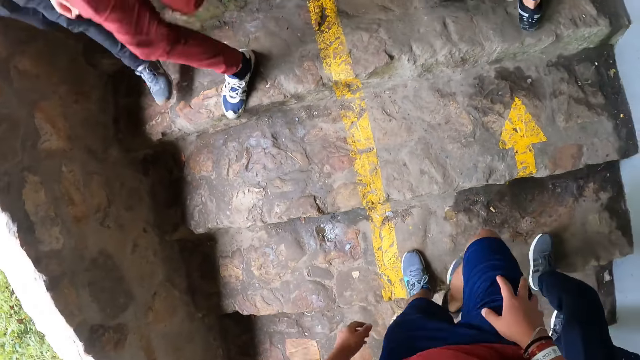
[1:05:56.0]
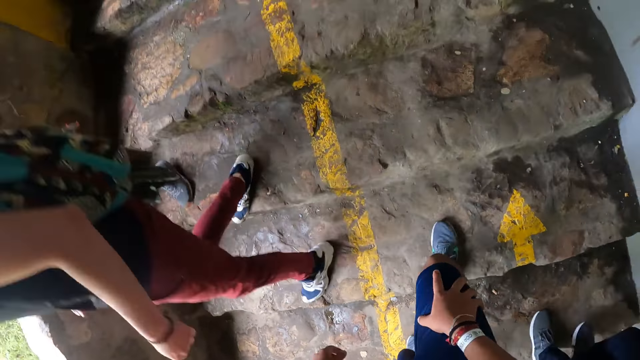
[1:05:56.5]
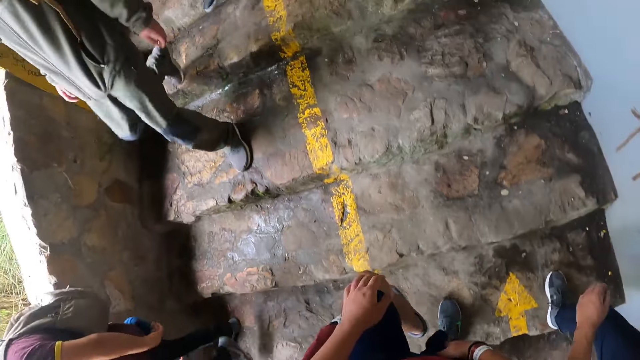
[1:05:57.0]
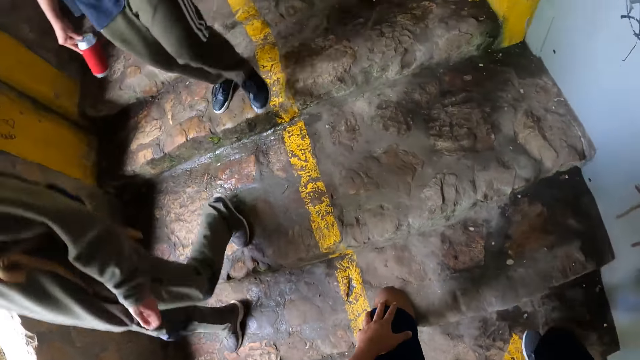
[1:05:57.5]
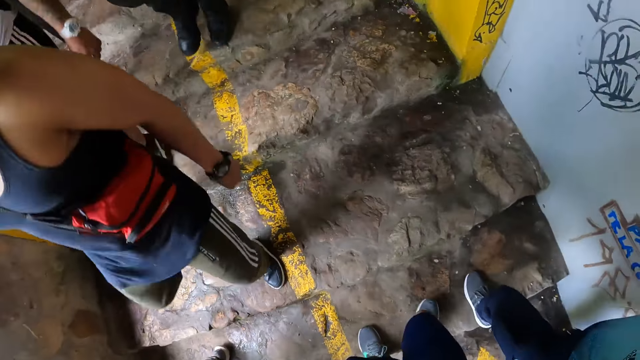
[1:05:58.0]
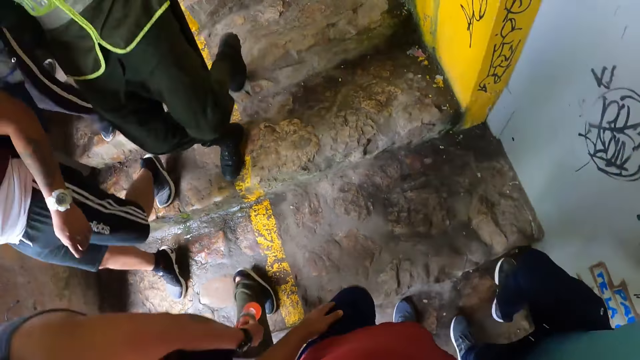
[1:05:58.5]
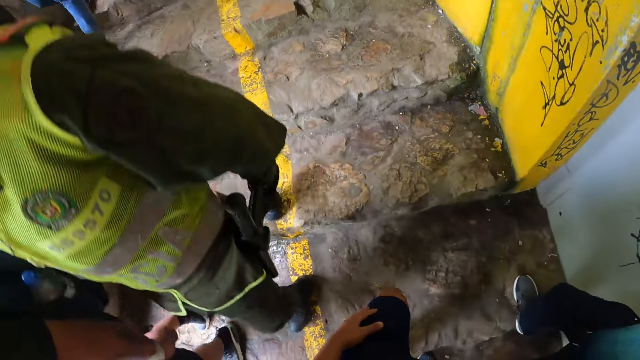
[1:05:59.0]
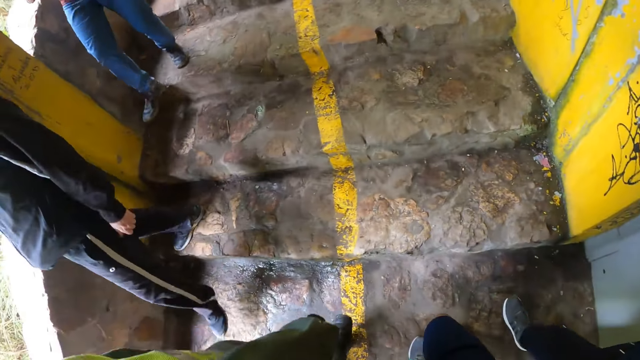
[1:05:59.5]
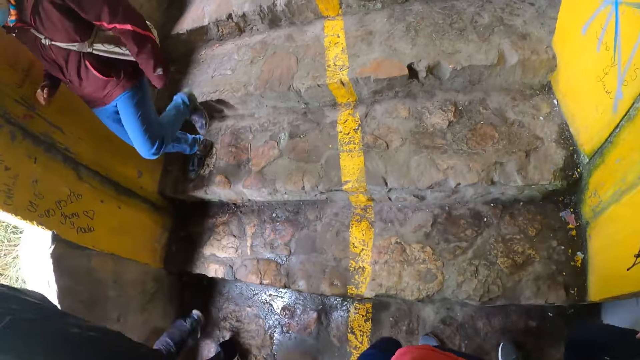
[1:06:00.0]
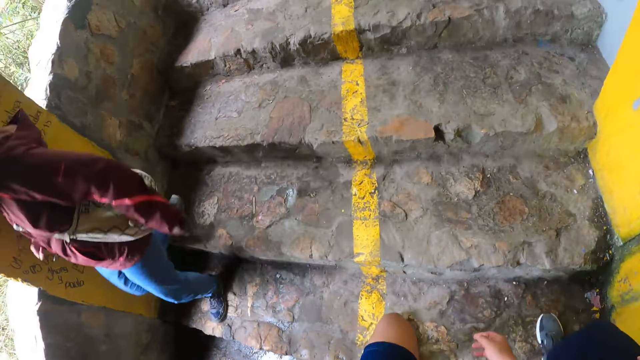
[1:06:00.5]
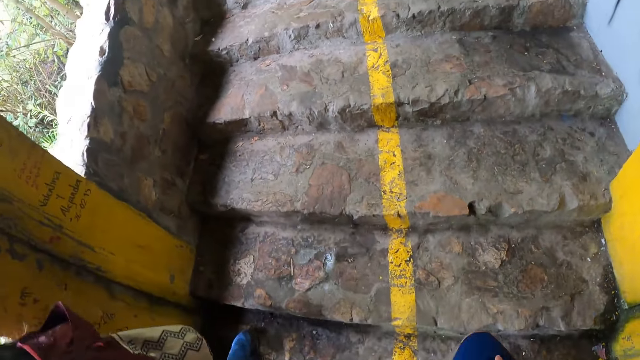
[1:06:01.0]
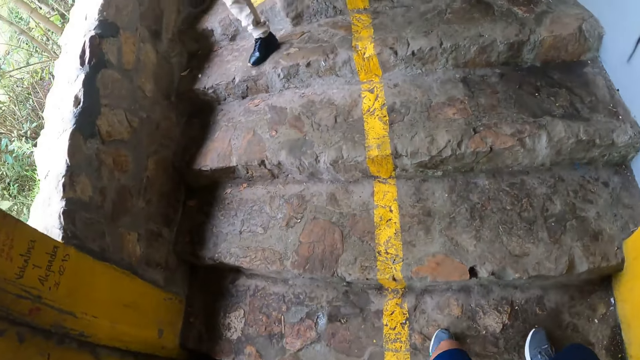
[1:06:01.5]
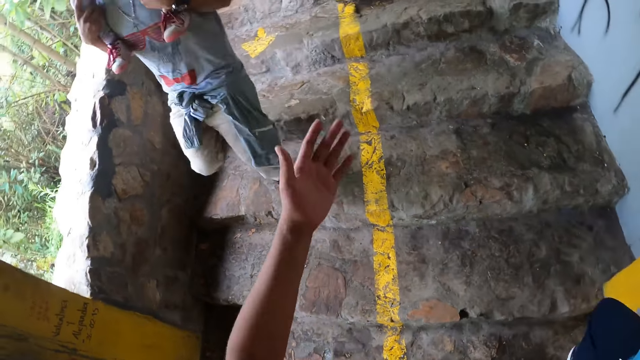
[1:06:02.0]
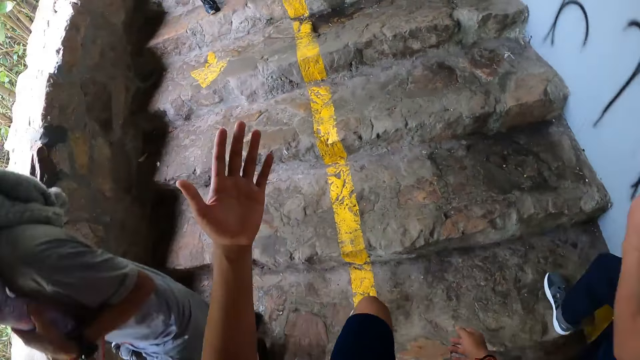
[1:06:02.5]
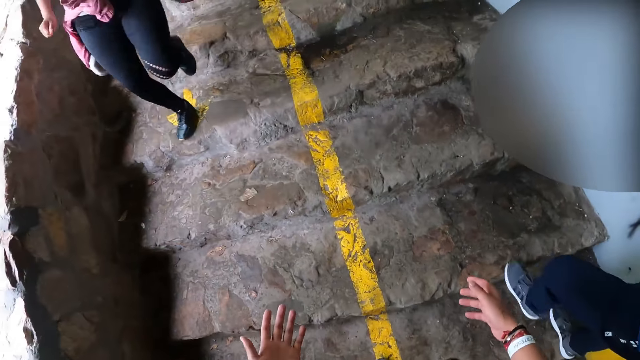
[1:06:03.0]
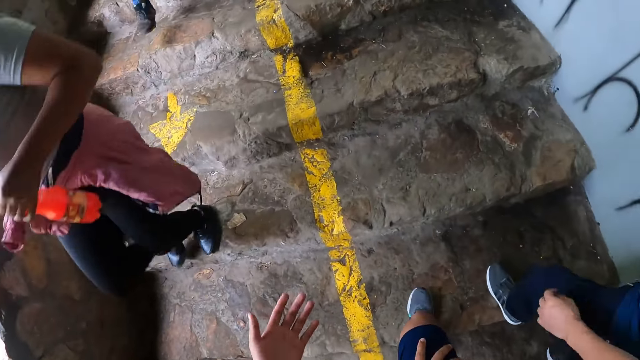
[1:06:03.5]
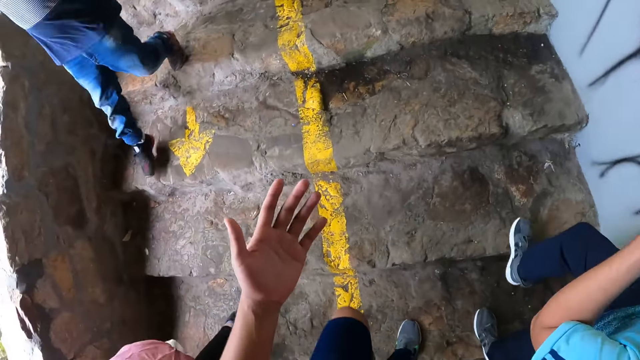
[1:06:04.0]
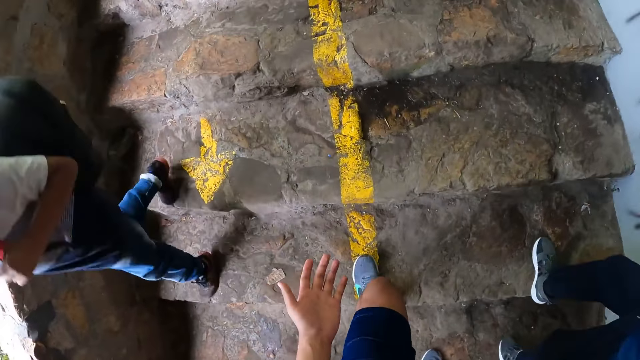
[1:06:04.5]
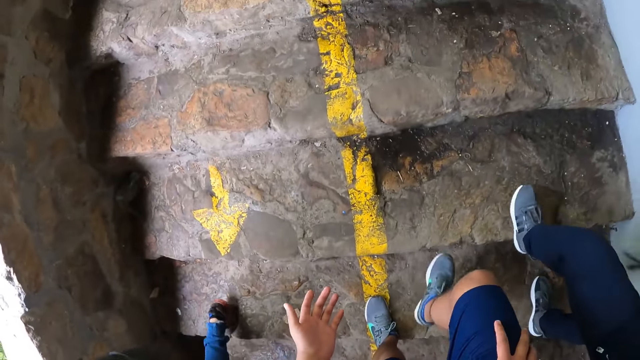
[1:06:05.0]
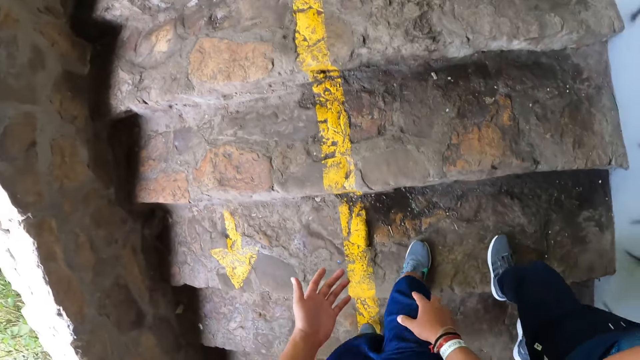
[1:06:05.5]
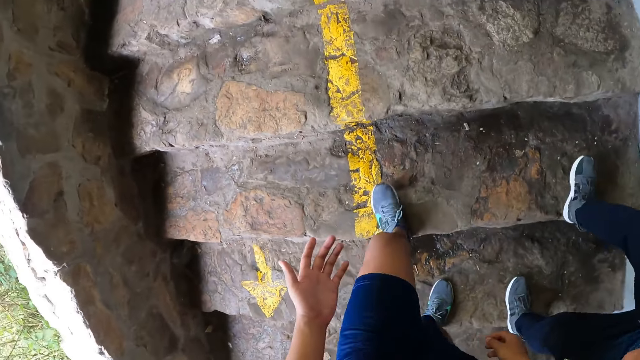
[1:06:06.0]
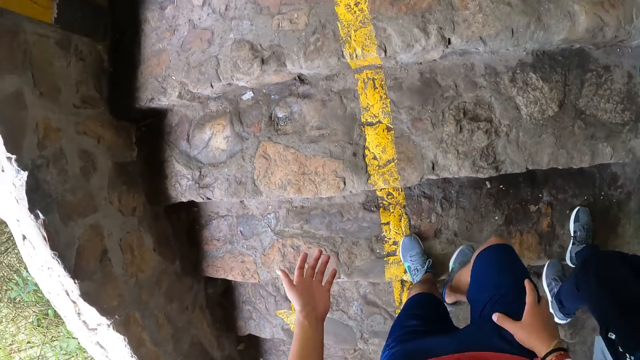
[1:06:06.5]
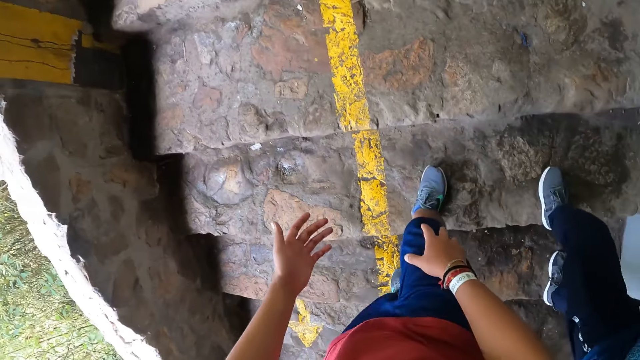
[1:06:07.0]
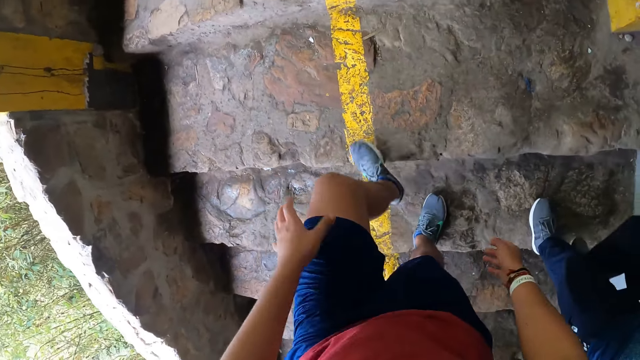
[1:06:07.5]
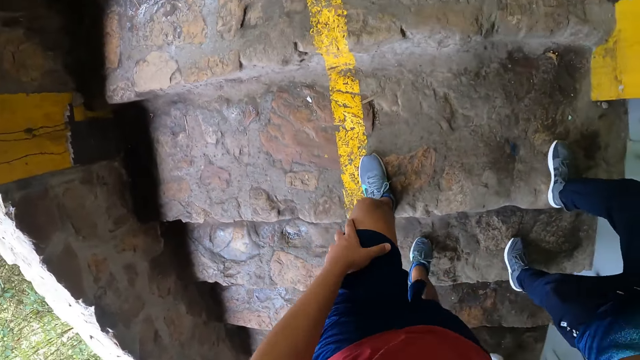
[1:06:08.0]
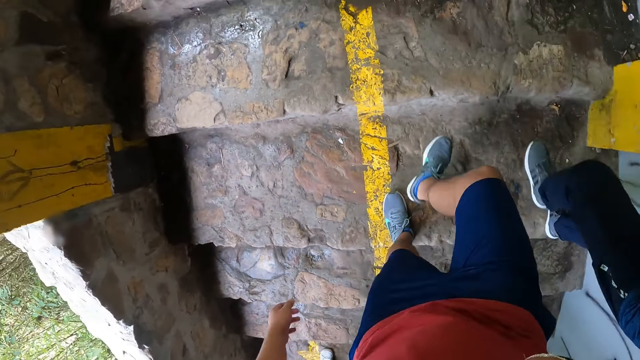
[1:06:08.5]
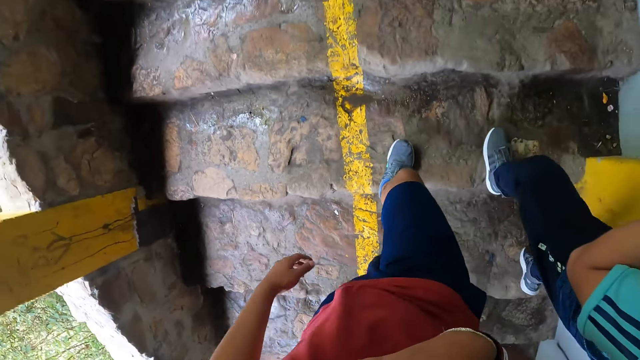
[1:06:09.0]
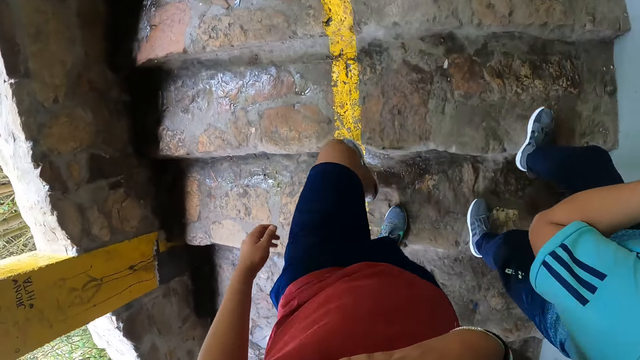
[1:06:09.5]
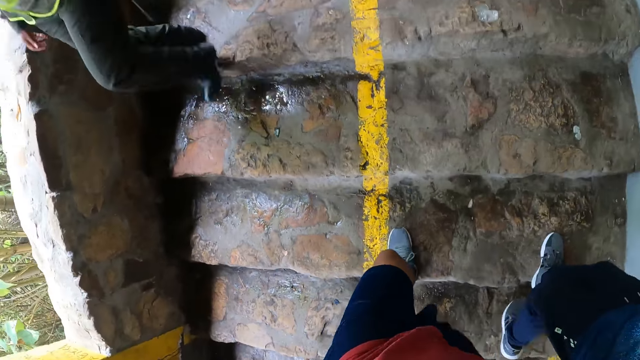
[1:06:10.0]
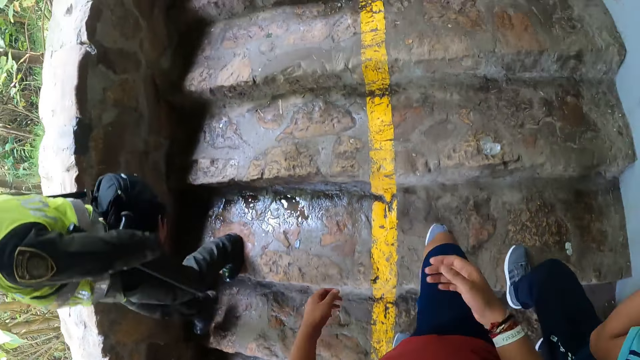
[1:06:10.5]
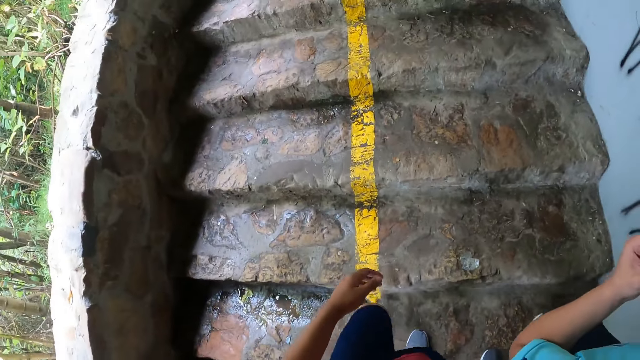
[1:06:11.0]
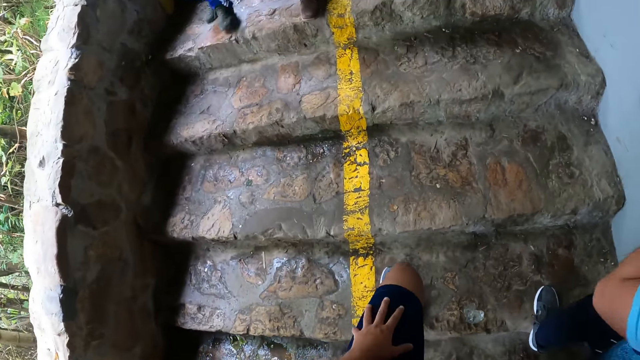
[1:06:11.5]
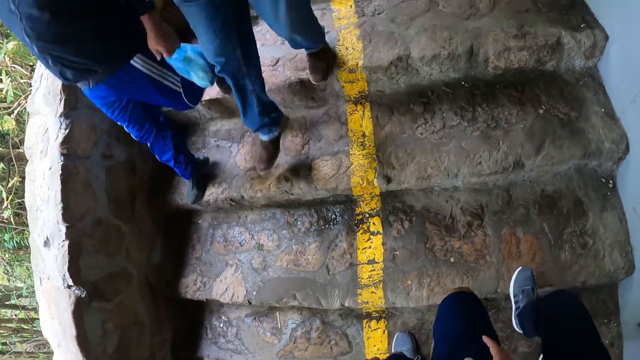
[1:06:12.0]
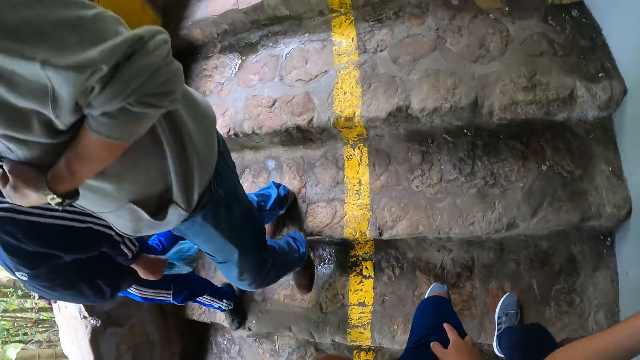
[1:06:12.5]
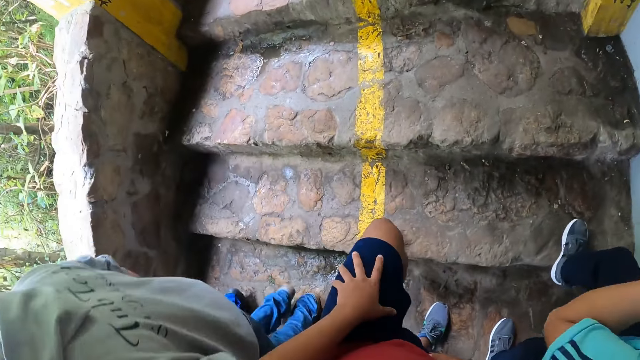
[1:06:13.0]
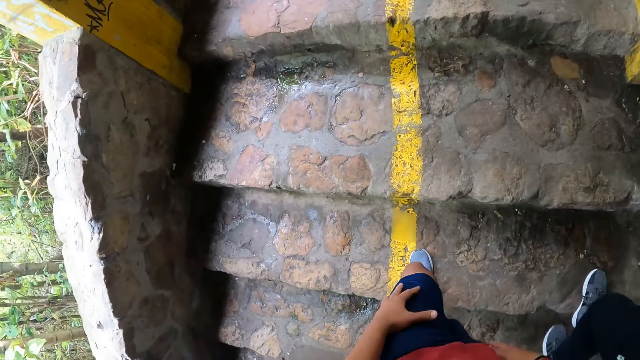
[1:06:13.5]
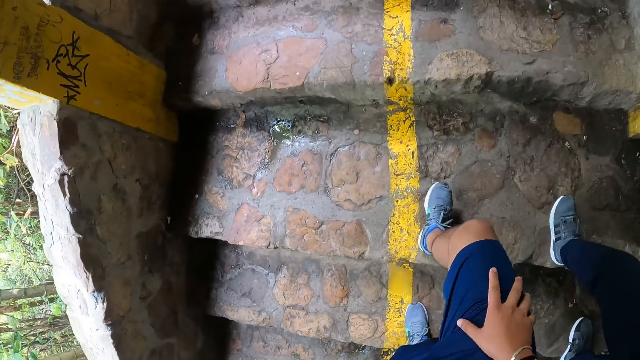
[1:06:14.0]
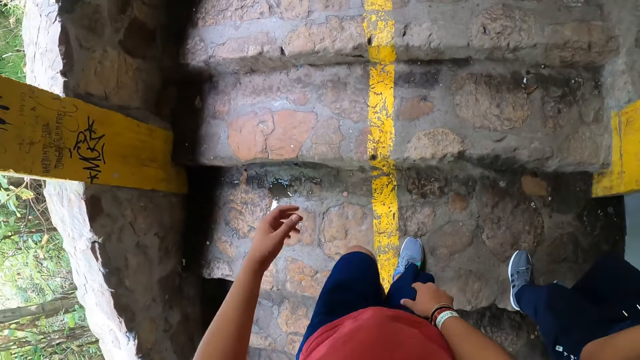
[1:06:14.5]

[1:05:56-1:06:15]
The camera wearer talks to a person. They climb the stairs on the road path with the person.

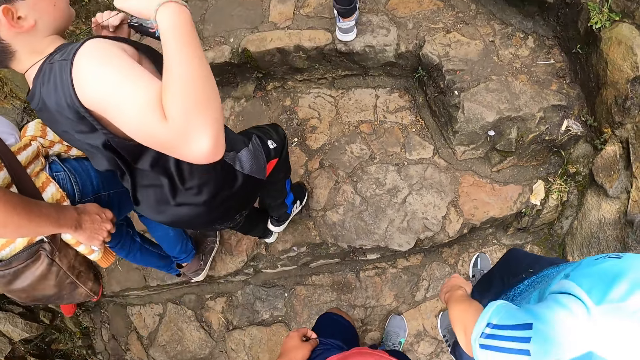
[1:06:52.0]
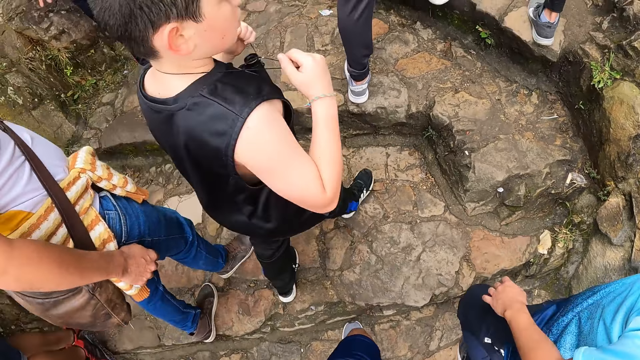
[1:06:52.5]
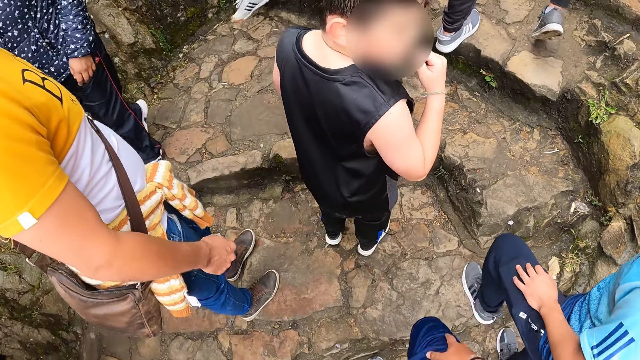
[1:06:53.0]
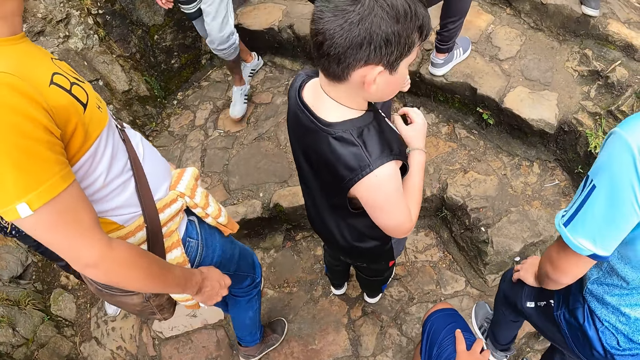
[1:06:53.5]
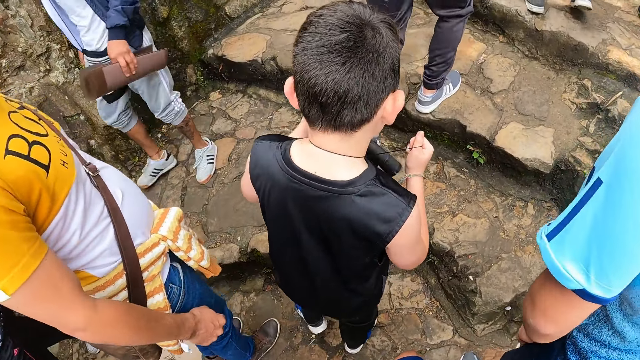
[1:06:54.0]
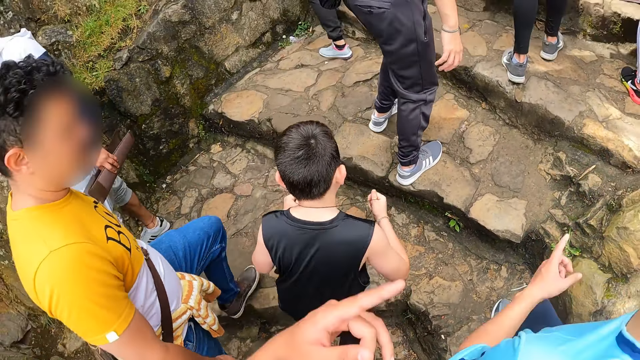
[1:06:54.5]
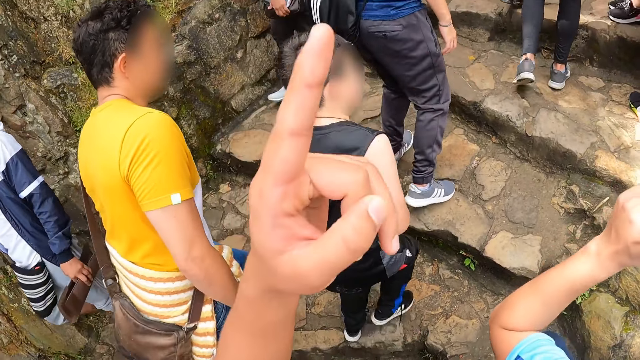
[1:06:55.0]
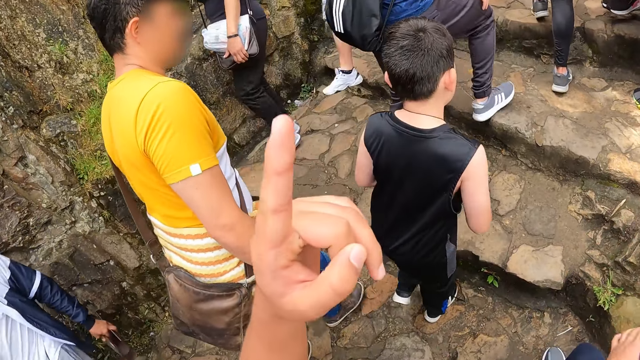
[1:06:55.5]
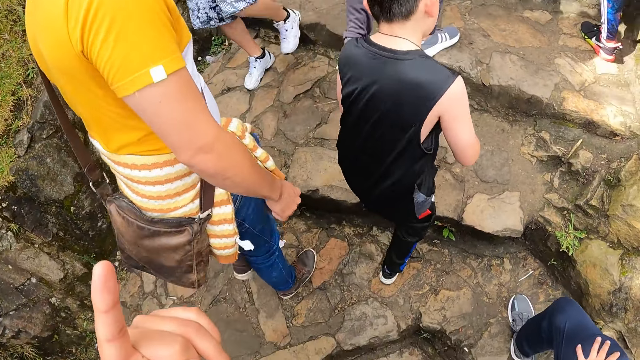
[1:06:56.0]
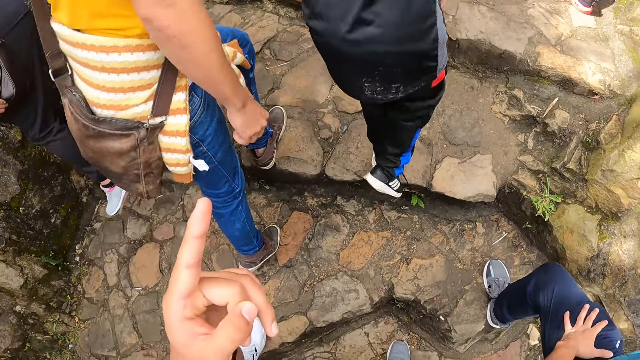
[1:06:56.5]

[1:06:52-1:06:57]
The camera wearer talks to a person on the stair. They climb the stairs on the road path with another person.
